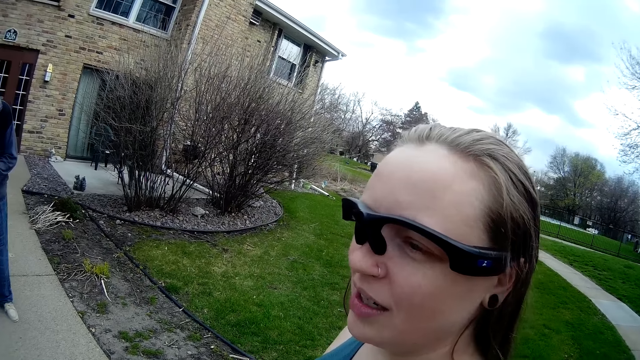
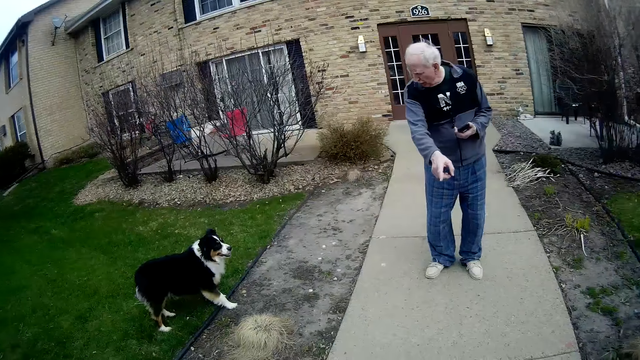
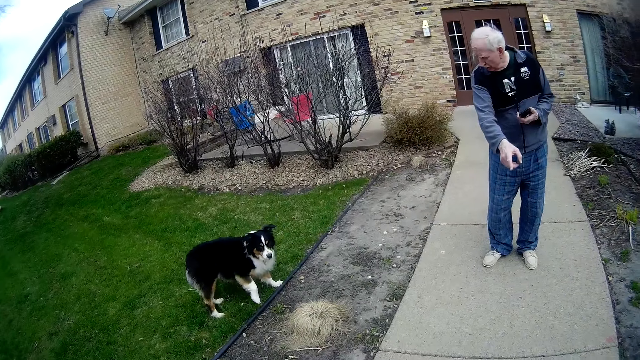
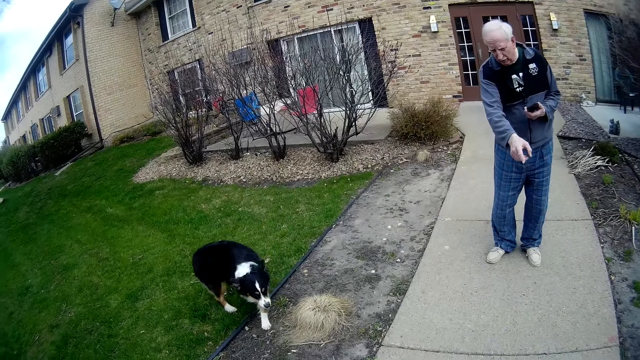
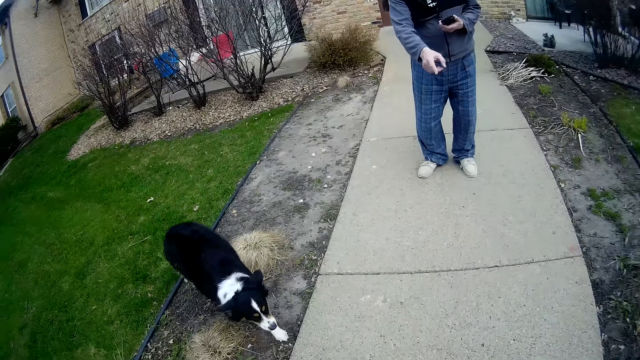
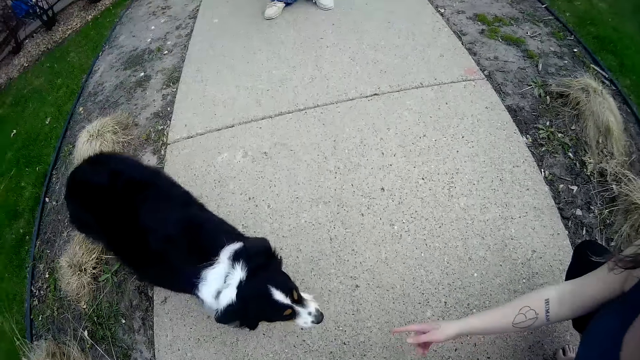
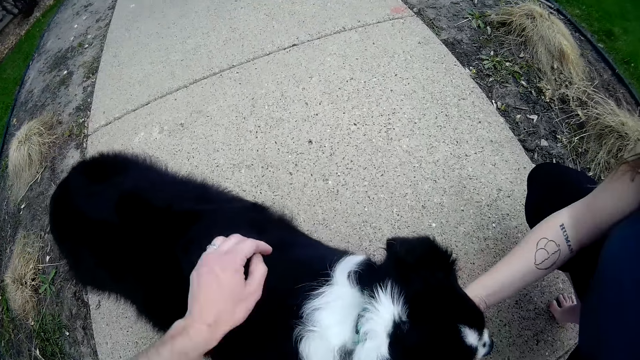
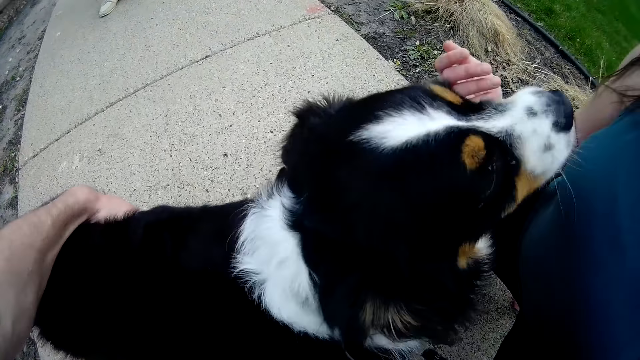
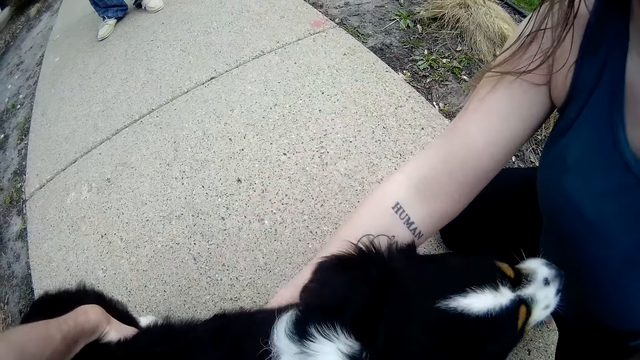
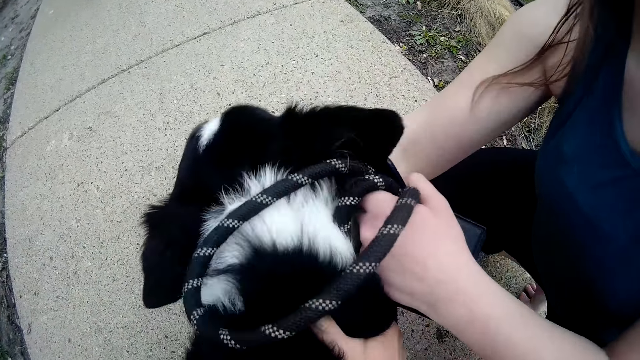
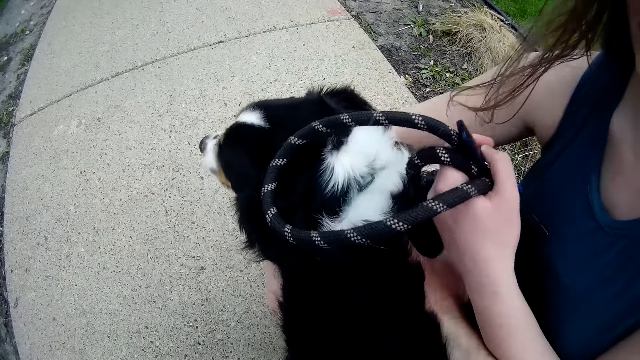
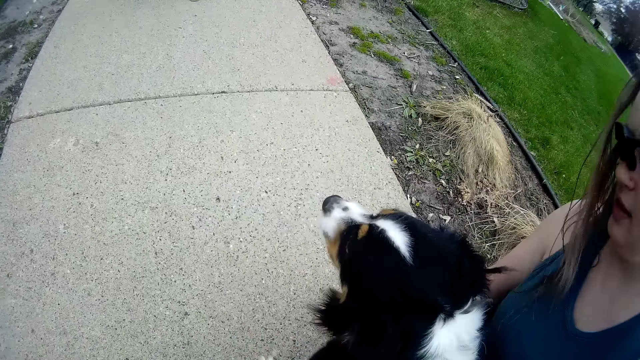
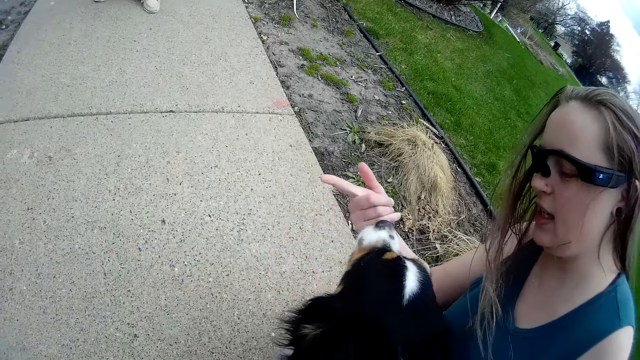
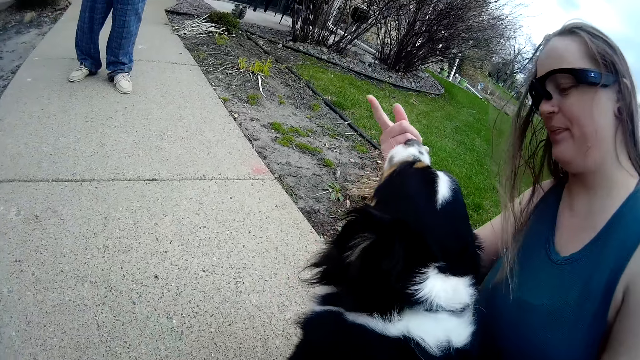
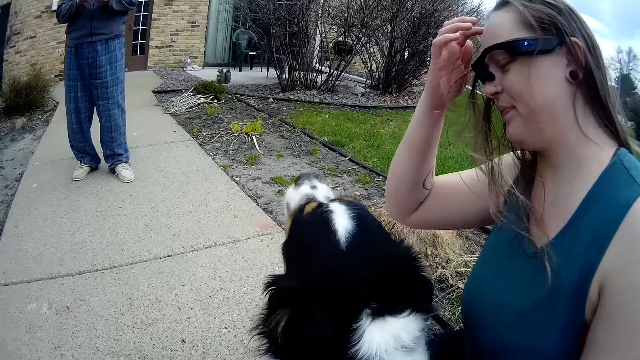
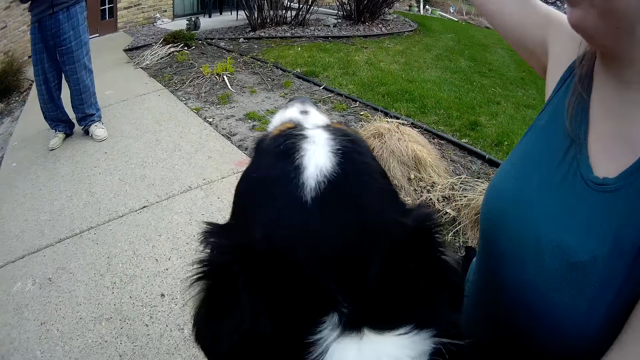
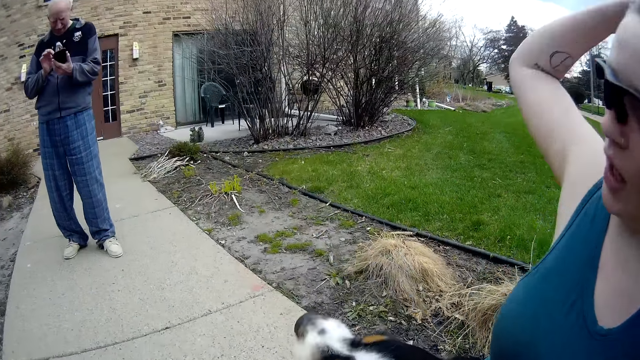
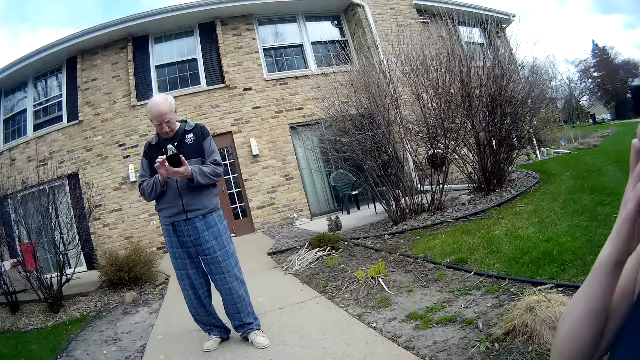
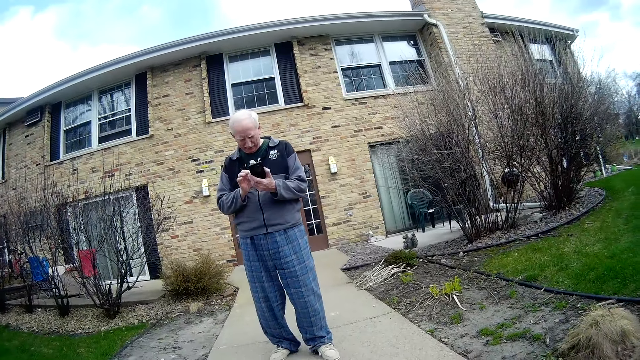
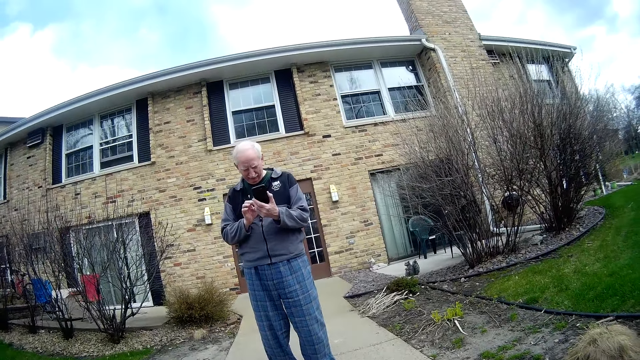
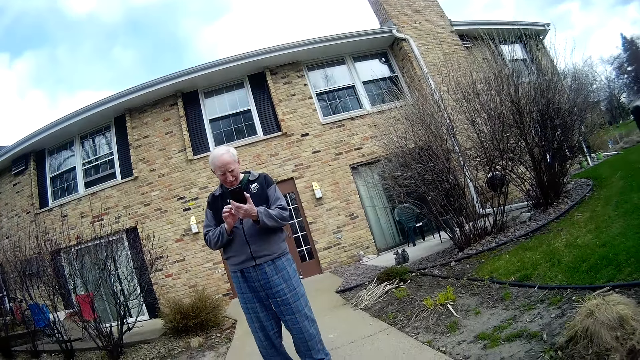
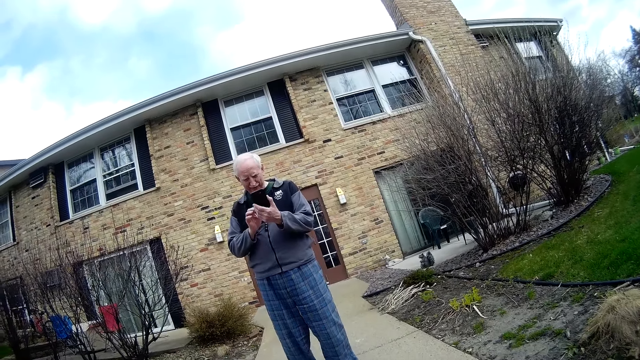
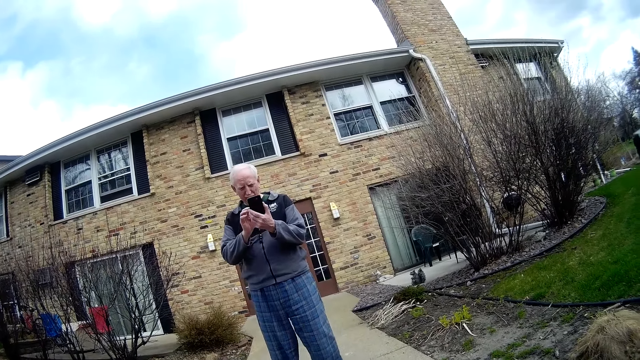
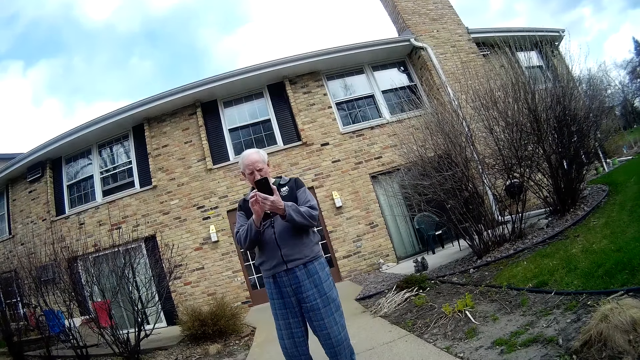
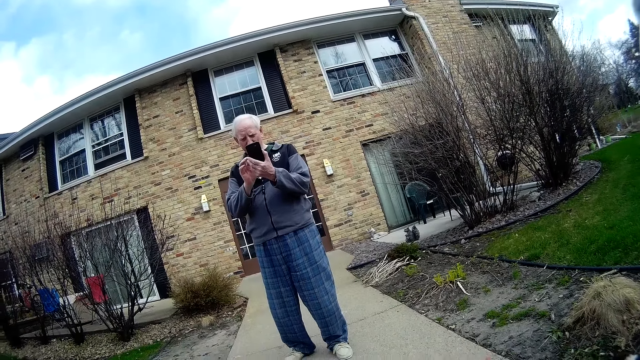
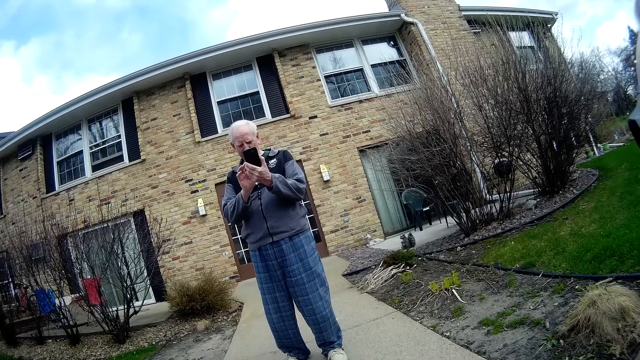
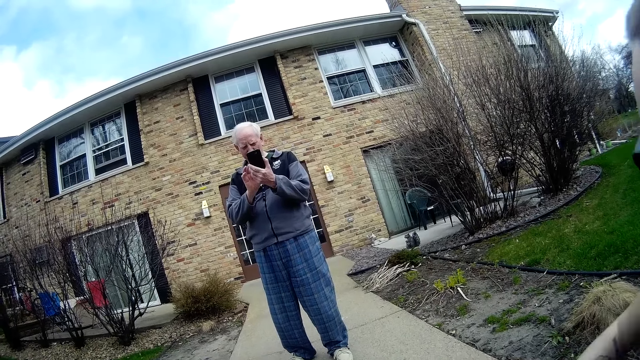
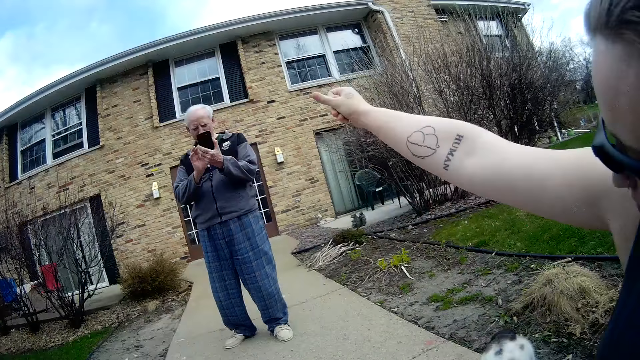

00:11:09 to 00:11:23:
The dog walks towards the woman. The woman touches the dog with her right hand. The camera wearer touches the dog with his left hand. He holds the dog. The woman adjusts her hair with her right hand. A man operates a phone in his left hand with his right hand. The man takes a photo of the camera wearer with the phone in his two hands.

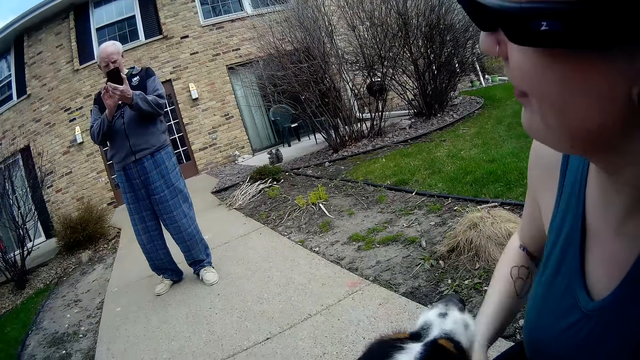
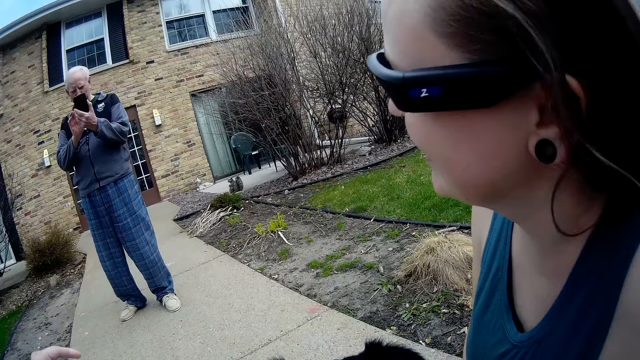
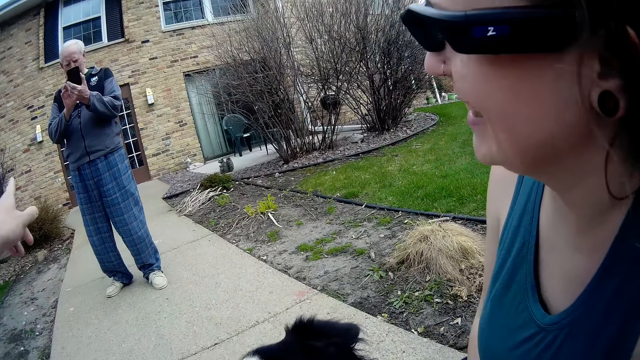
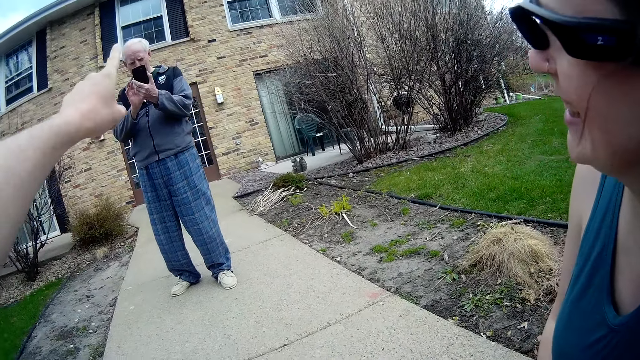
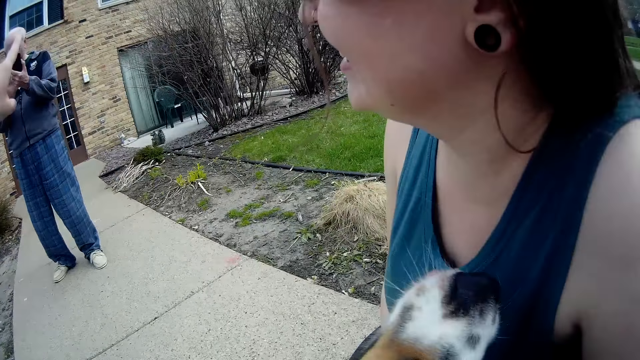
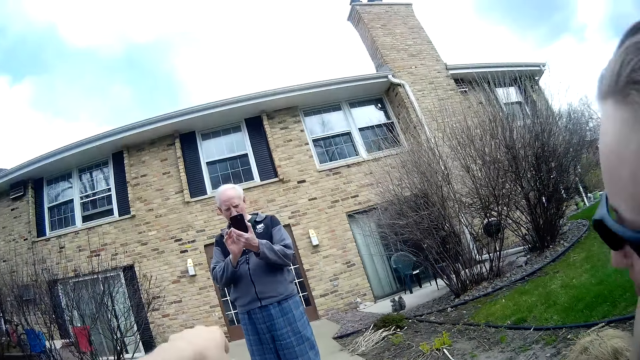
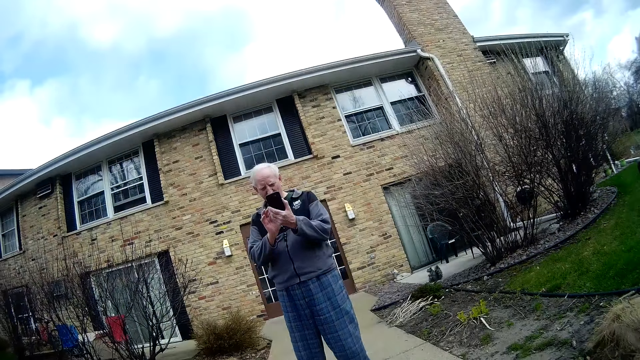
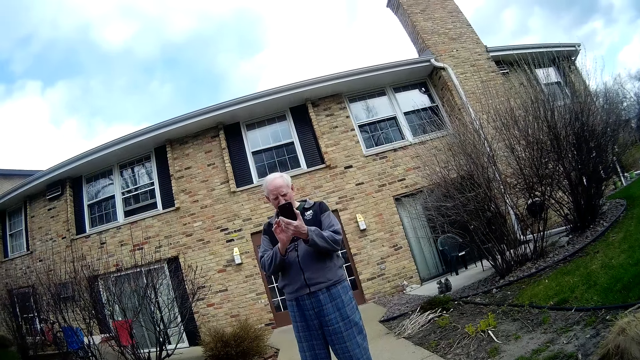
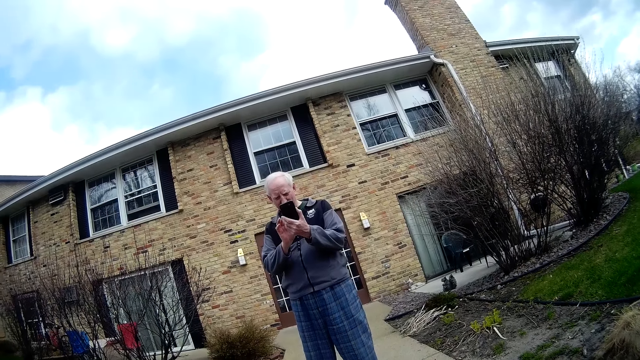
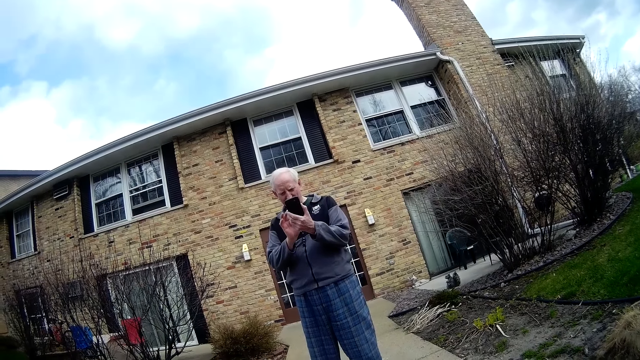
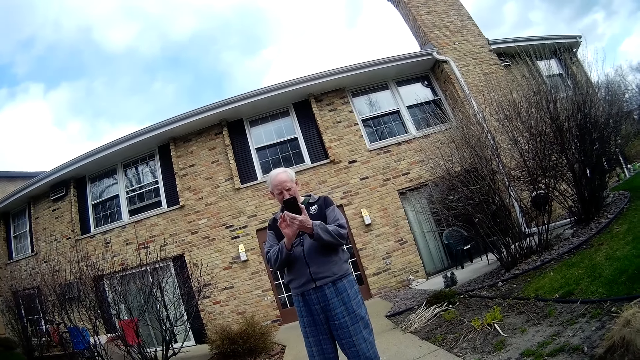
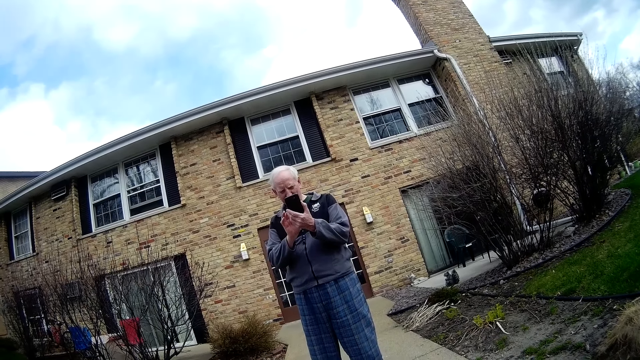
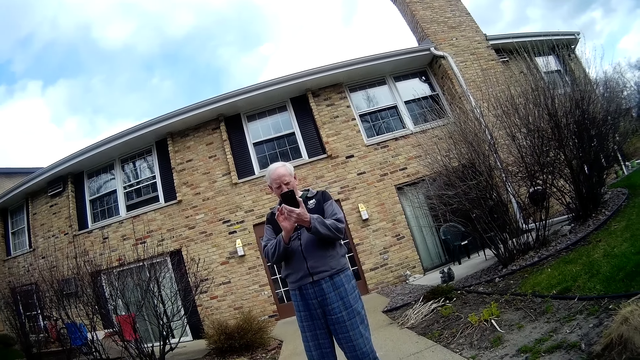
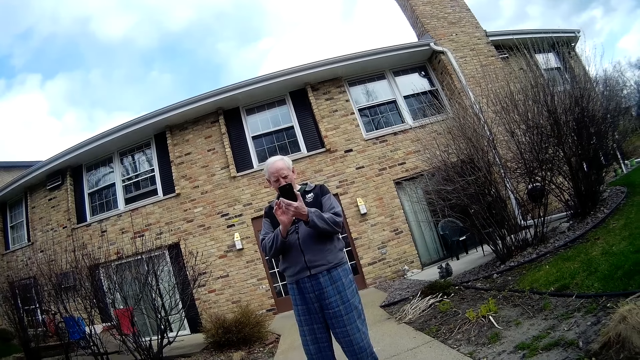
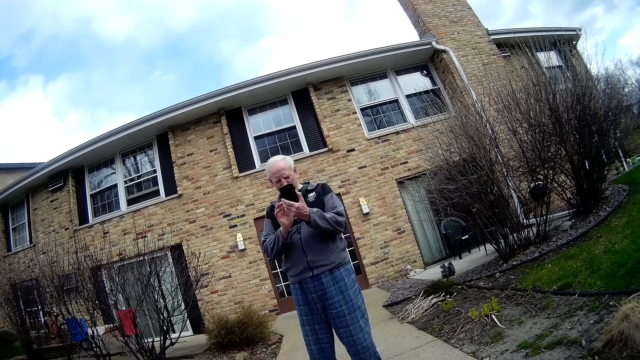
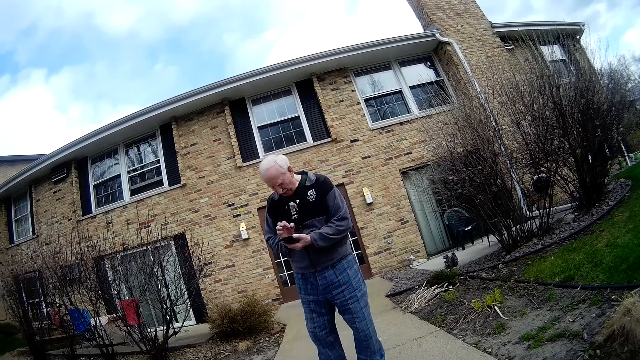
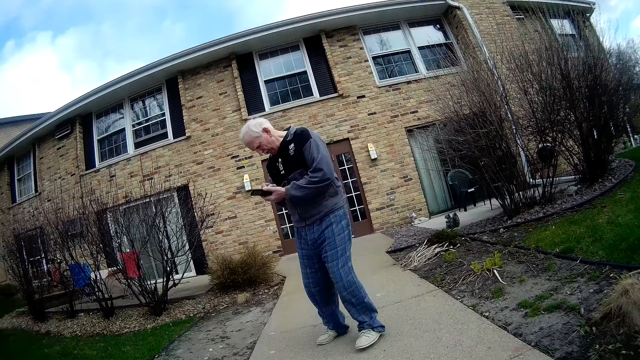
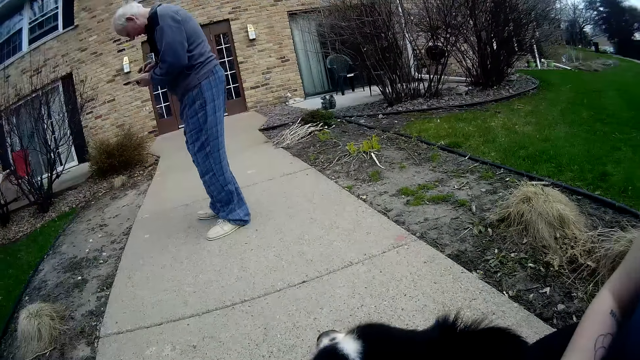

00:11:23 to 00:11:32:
The camera wearer pauses with the dog. They converse with the woman and the man.
